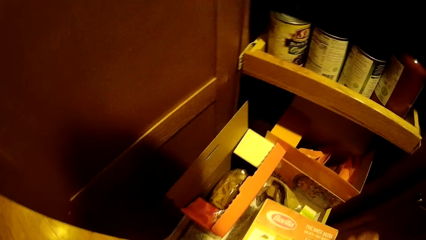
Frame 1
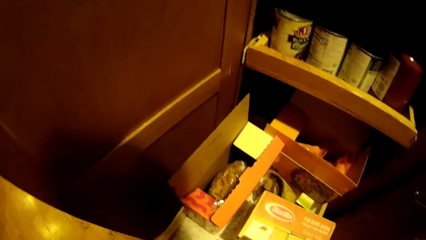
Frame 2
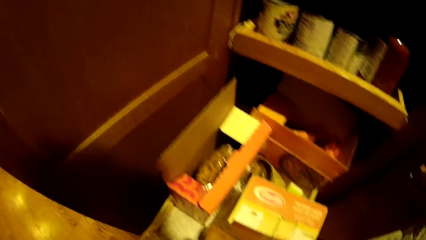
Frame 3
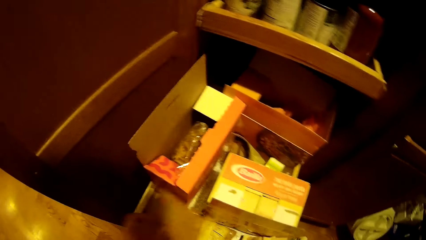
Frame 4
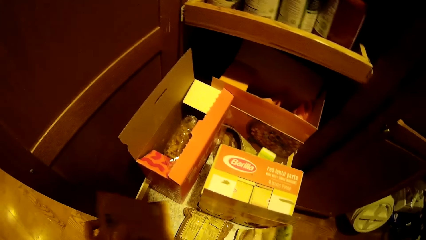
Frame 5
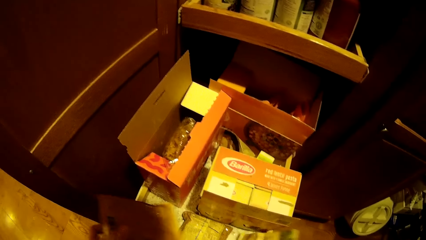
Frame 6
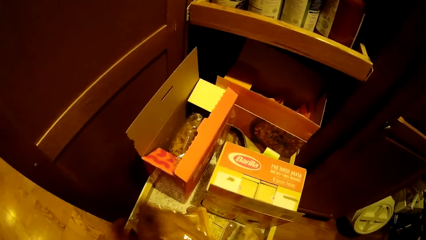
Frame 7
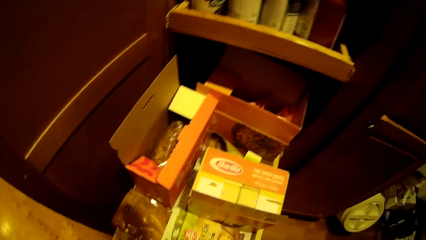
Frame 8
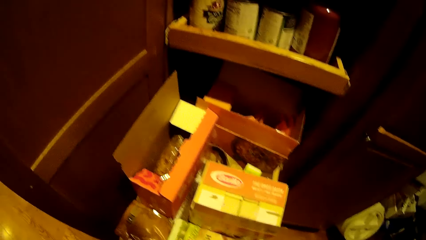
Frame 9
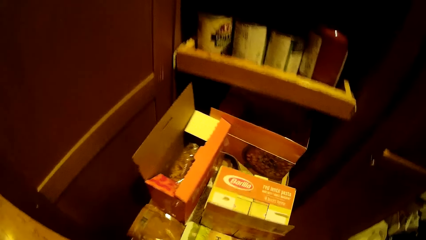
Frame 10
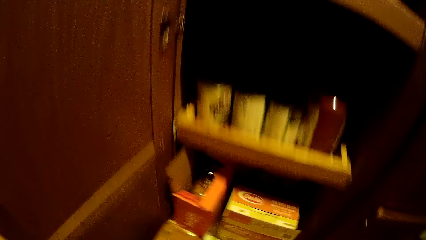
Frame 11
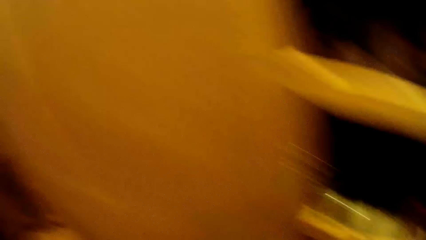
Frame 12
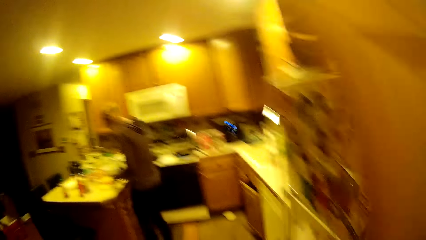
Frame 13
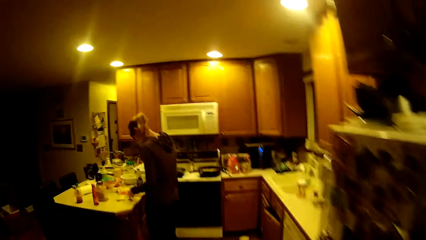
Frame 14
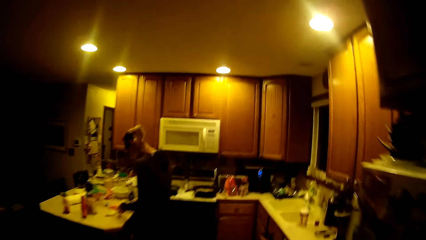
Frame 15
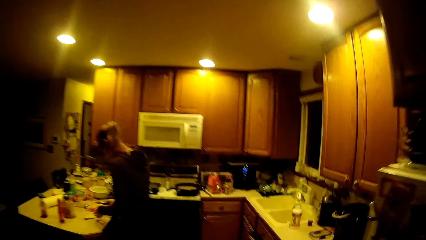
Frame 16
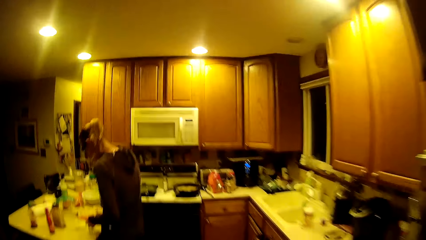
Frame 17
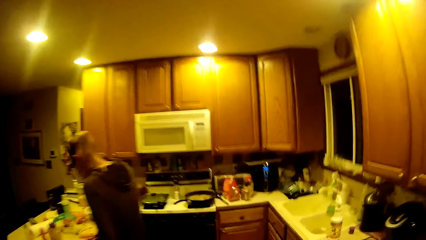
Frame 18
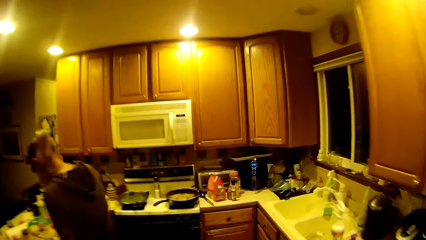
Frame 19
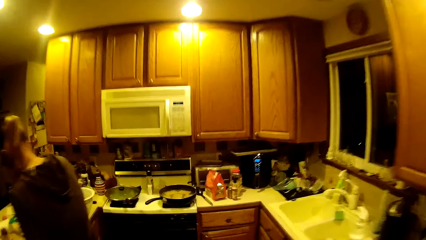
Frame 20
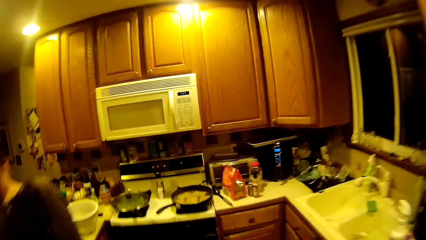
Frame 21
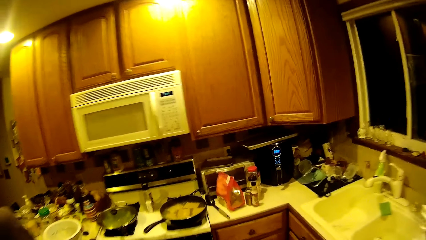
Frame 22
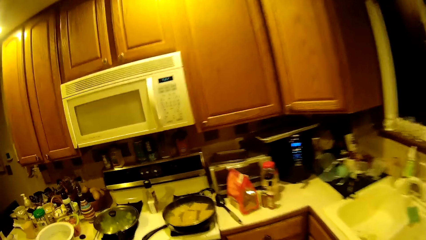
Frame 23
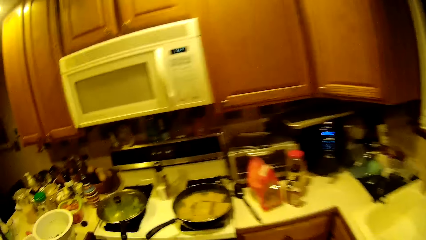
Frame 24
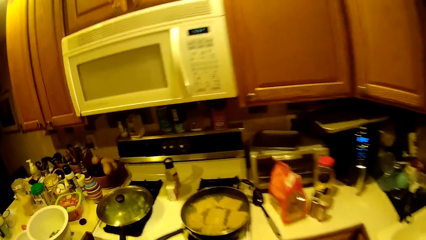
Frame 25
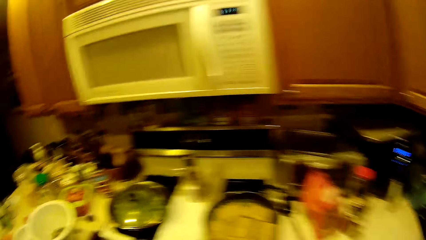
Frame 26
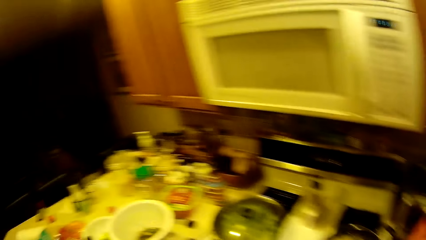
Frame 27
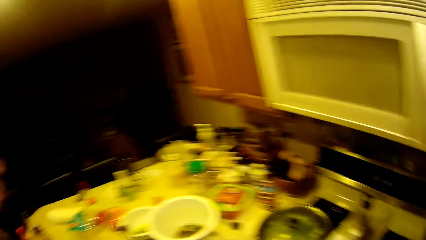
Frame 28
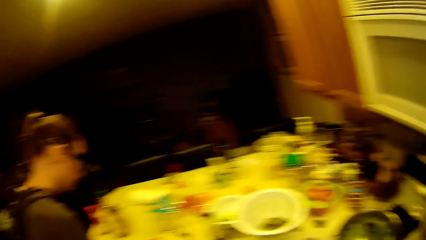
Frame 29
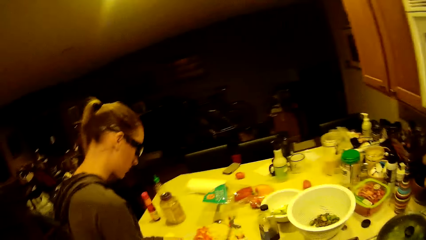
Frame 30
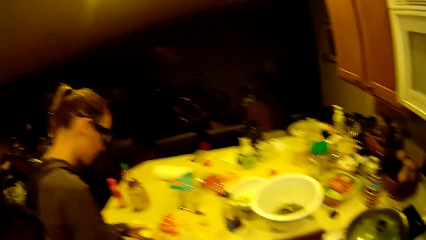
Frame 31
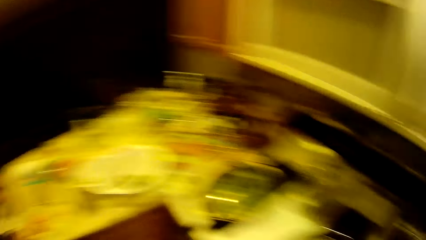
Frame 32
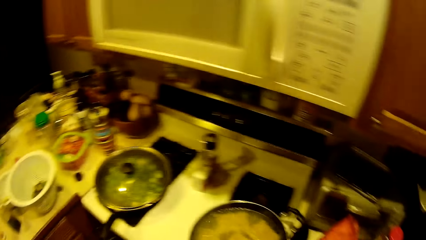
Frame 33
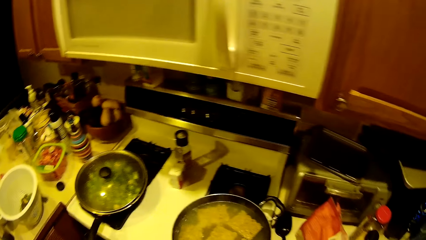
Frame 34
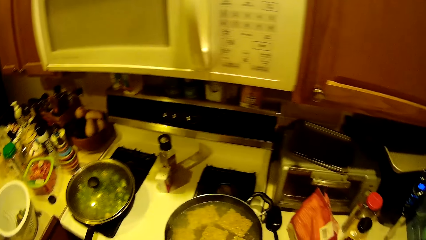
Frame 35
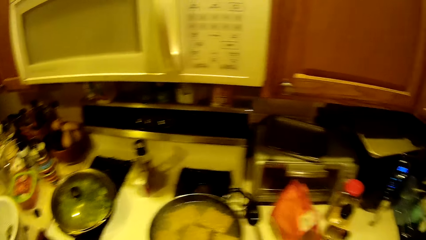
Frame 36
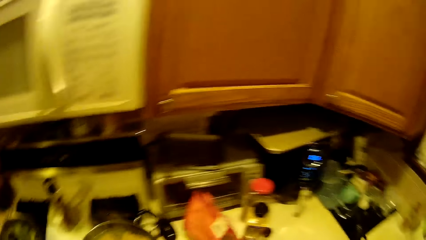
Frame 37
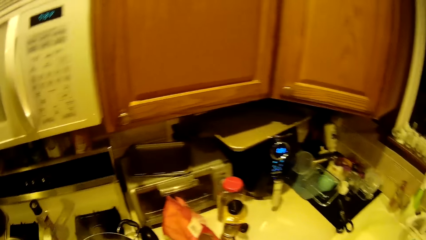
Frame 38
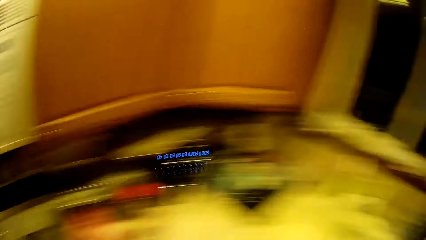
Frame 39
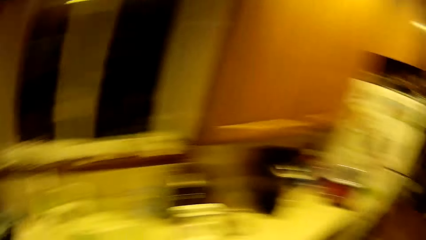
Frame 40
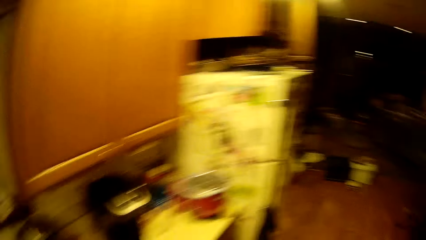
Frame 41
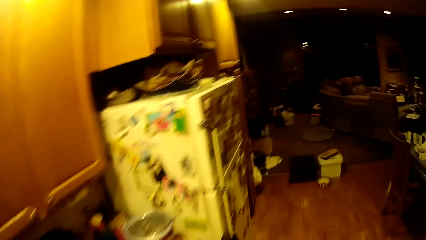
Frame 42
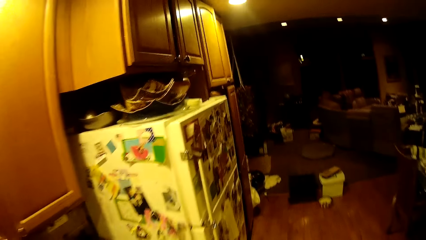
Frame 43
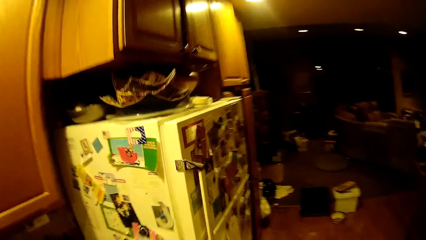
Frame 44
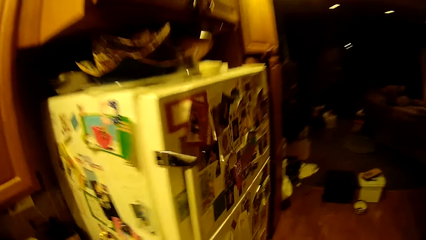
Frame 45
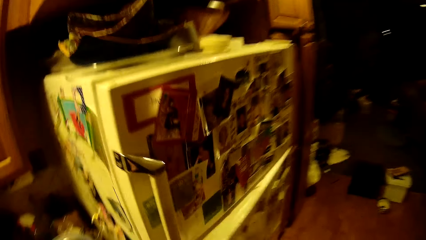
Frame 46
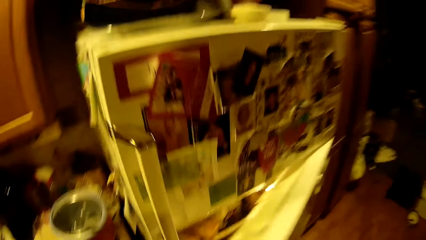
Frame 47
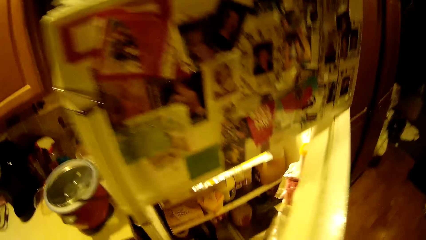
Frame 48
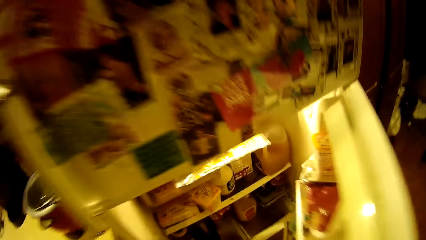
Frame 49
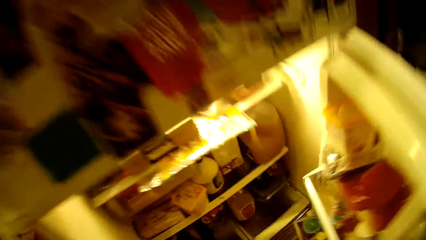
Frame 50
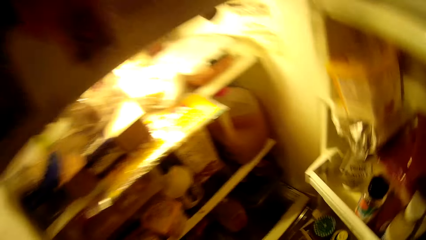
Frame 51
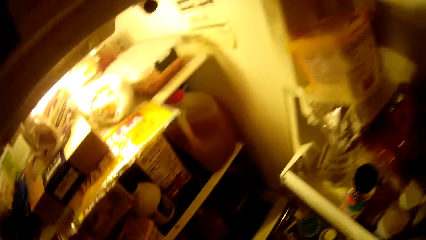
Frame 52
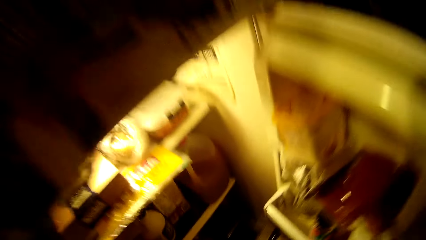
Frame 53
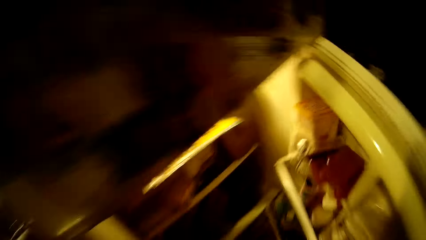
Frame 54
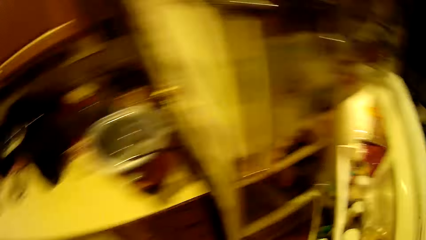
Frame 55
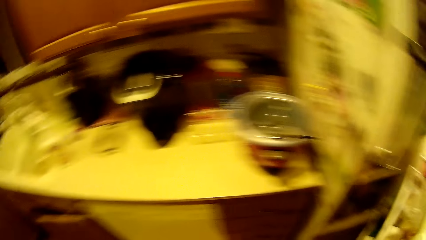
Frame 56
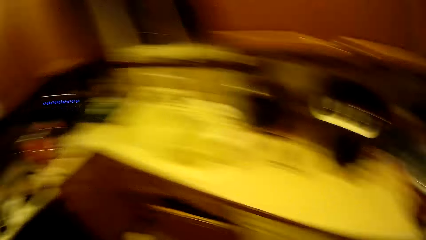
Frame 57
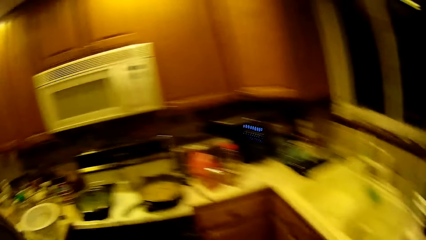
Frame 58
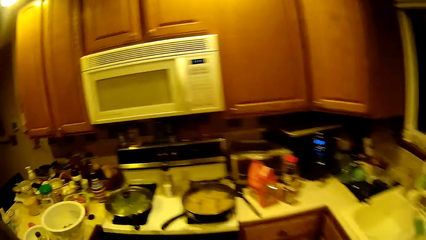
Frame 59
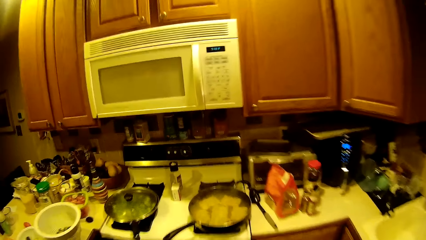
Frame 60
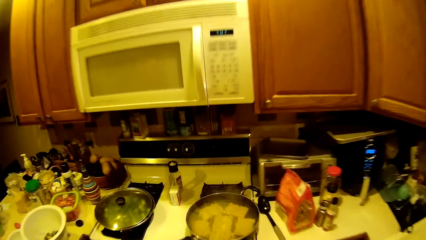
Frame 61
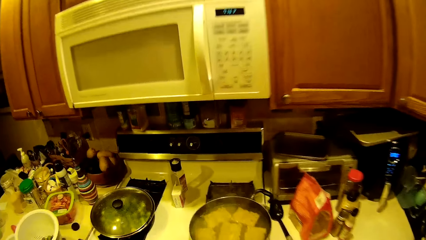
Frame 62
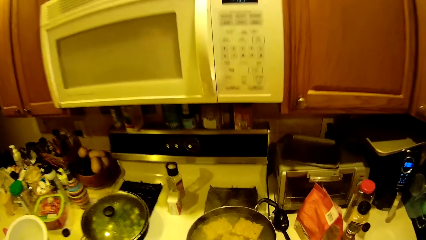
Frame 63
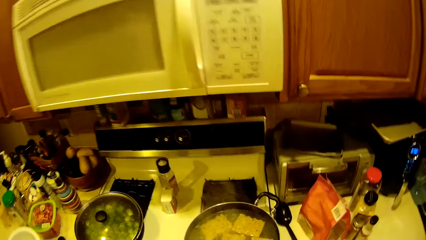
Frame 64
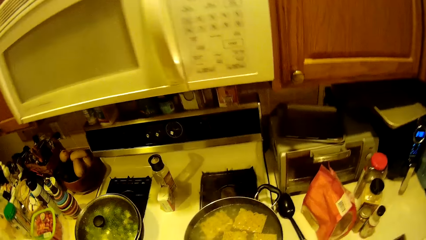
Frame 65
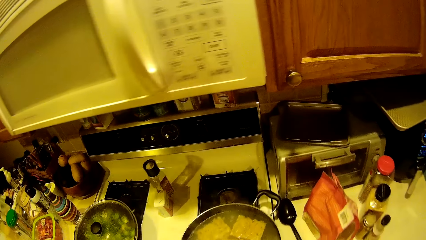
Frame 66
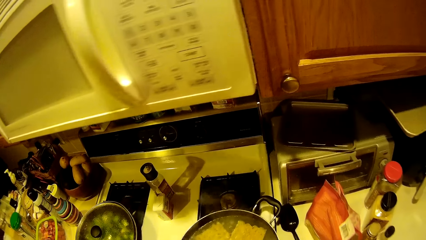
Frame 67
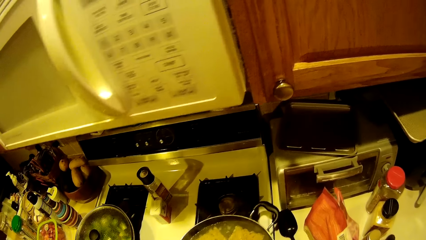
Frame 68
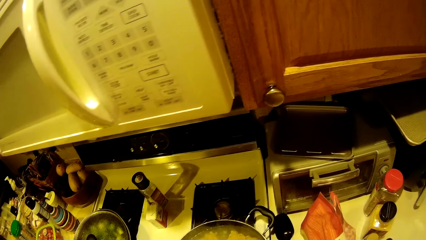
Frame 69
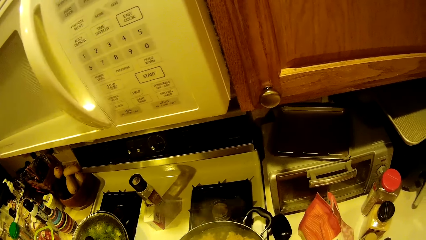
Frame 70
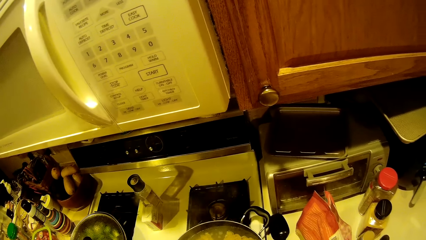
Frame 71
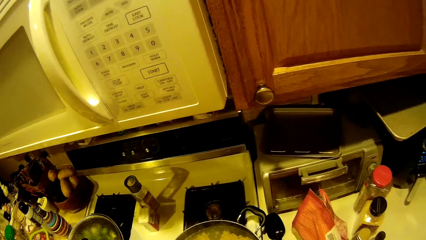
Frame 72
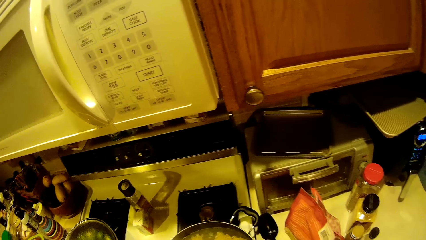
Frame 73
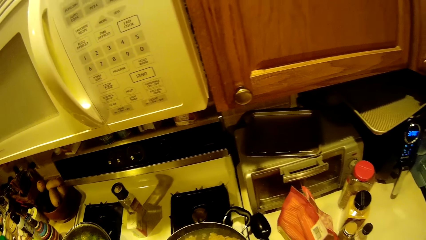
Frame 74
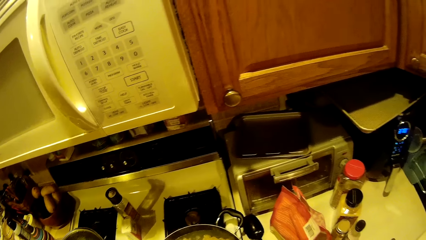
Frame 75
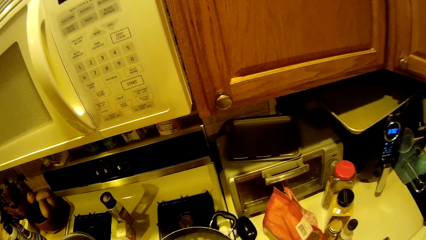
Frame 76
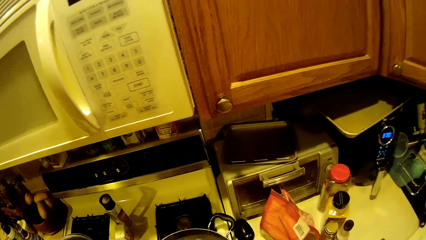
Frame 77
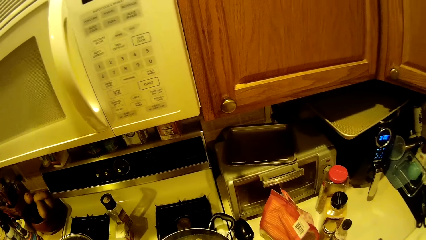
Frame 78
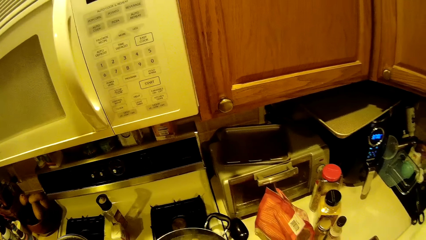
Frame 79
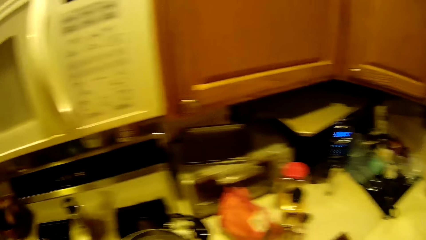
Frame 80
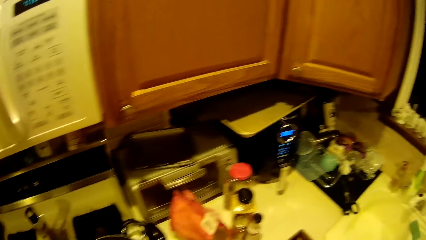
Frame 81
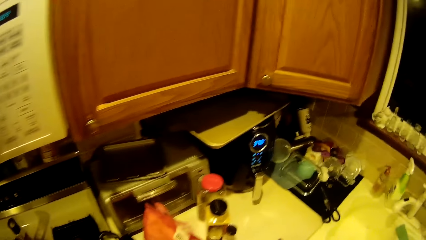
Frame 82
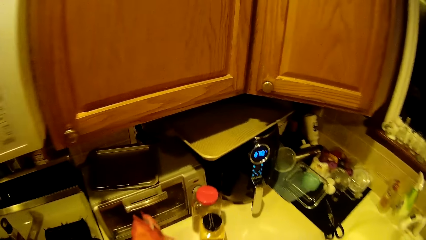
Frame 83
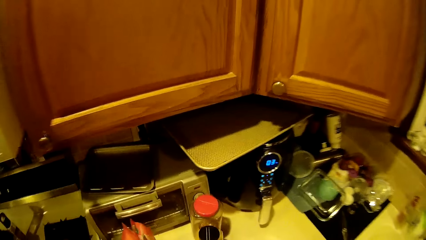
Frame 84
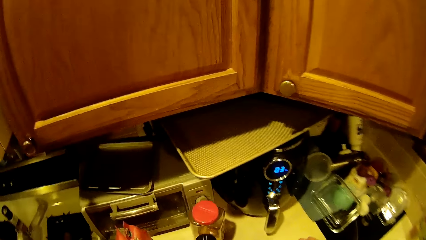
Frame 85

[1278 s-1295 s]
The camera wearer picks out a packet of food from the cupboard. They push back the carton or shelf in the cupboard. They walk towards the kitchen. They open the fridge and close the fridge door.
